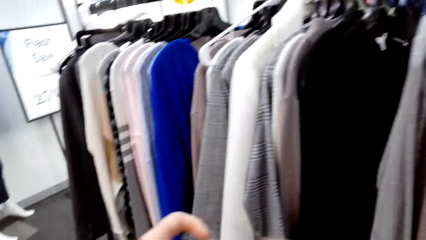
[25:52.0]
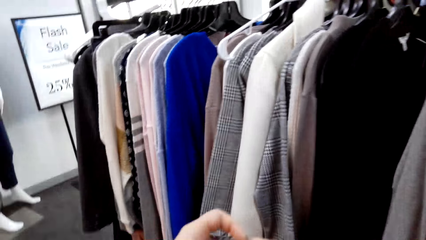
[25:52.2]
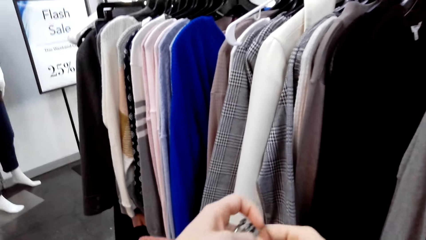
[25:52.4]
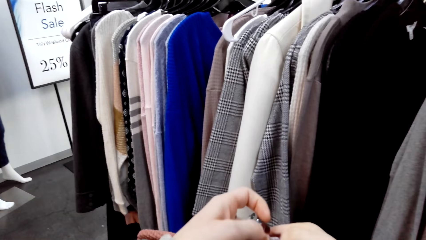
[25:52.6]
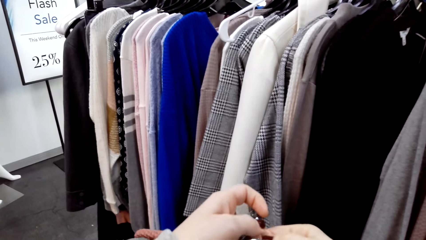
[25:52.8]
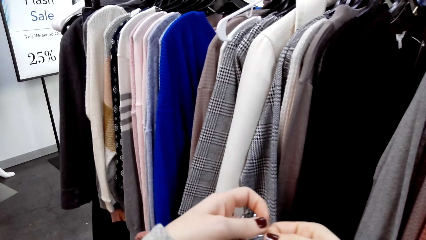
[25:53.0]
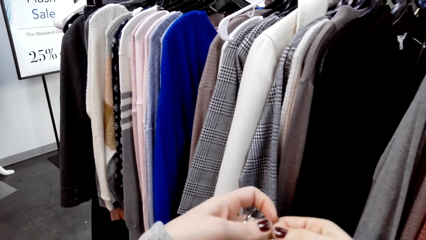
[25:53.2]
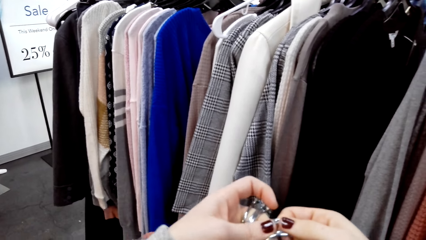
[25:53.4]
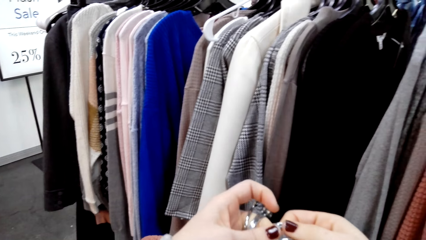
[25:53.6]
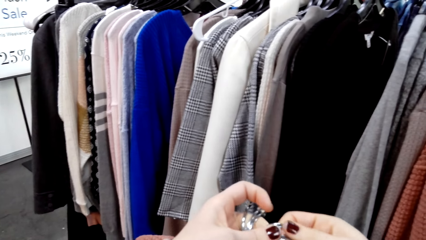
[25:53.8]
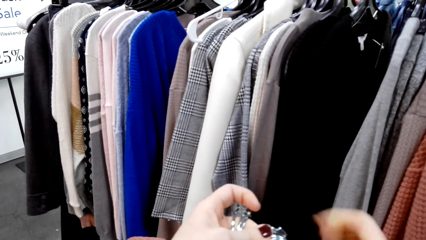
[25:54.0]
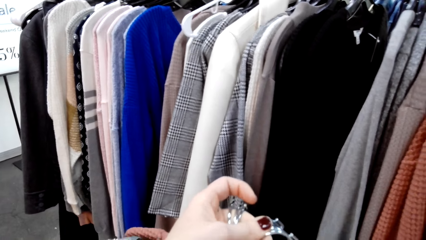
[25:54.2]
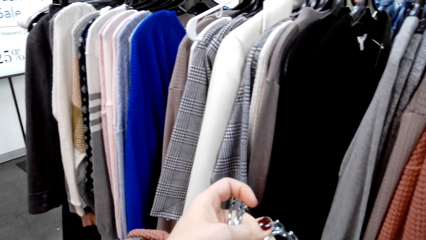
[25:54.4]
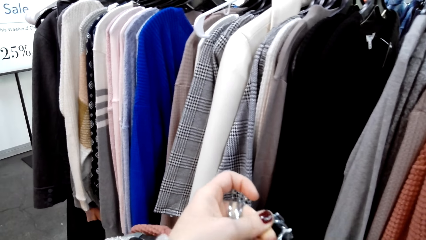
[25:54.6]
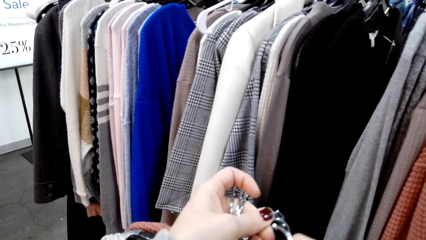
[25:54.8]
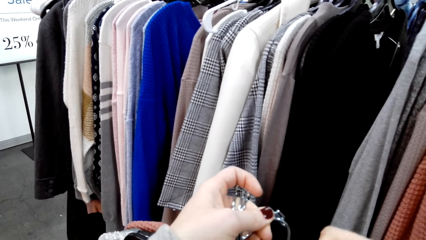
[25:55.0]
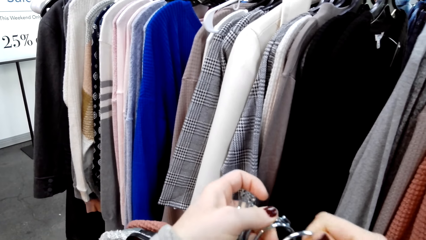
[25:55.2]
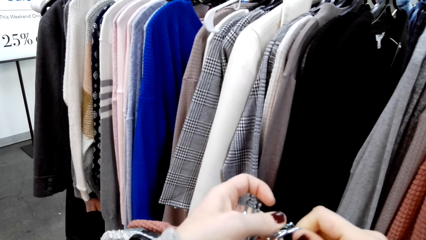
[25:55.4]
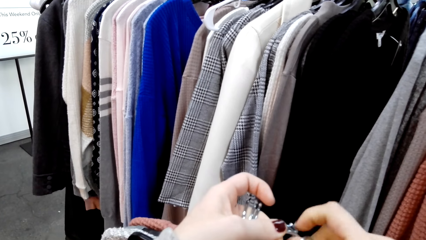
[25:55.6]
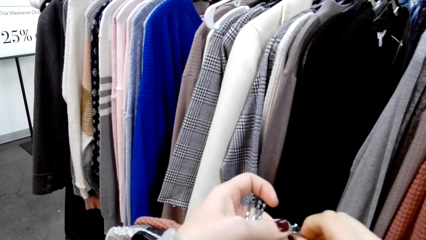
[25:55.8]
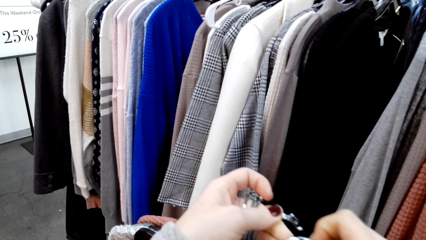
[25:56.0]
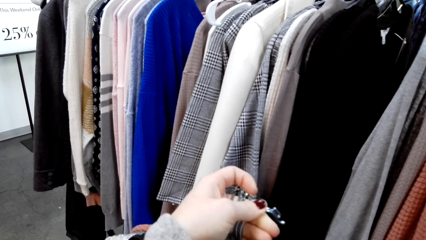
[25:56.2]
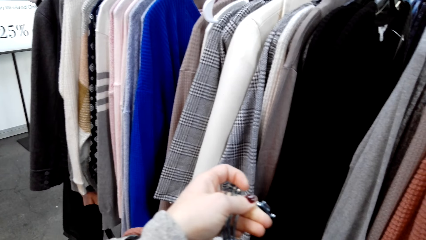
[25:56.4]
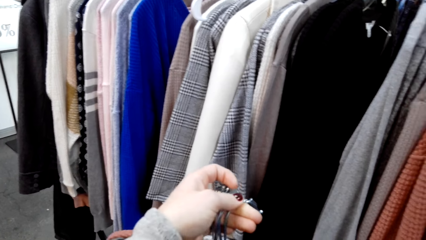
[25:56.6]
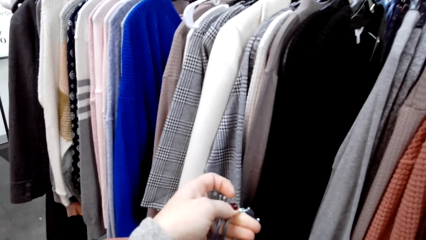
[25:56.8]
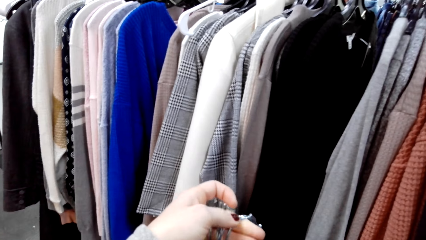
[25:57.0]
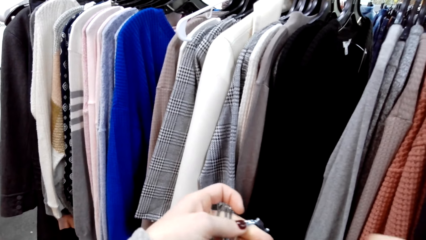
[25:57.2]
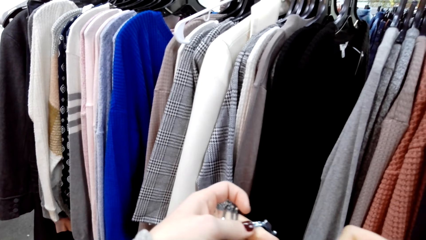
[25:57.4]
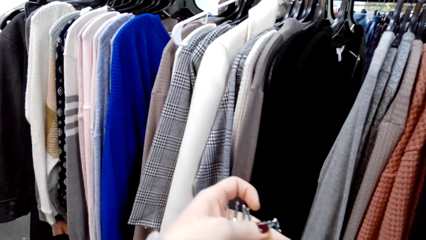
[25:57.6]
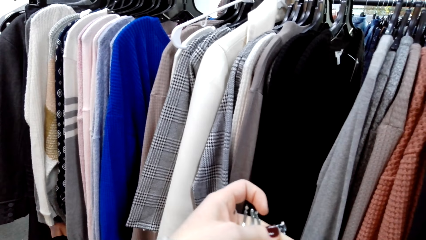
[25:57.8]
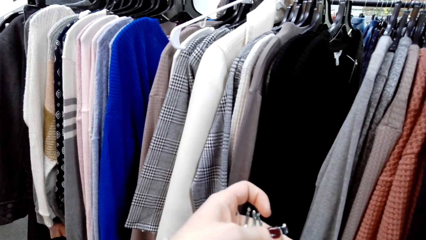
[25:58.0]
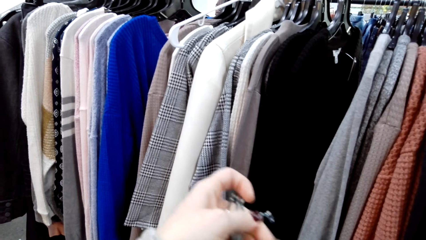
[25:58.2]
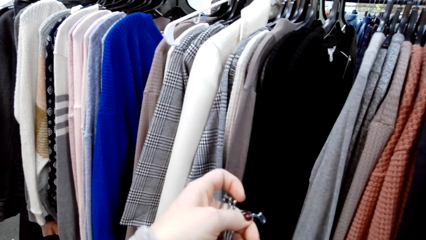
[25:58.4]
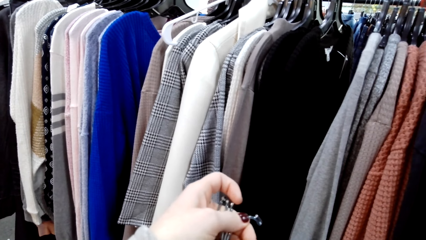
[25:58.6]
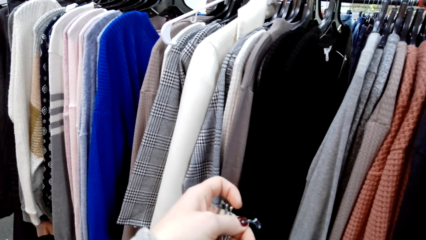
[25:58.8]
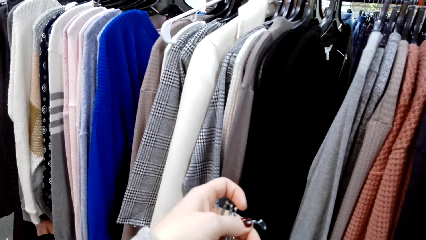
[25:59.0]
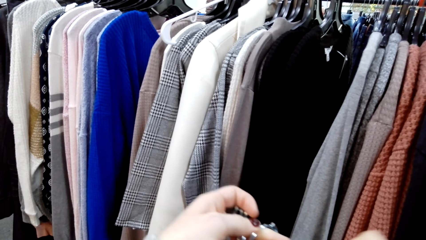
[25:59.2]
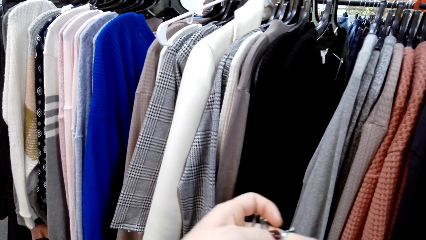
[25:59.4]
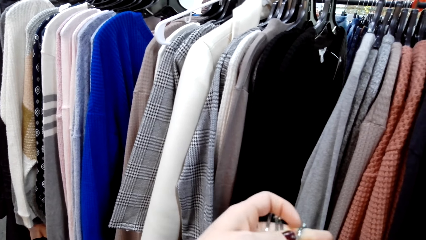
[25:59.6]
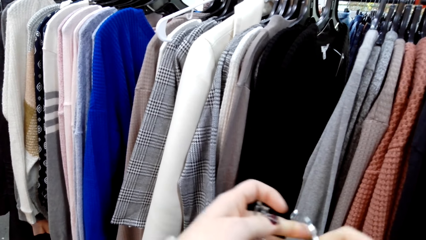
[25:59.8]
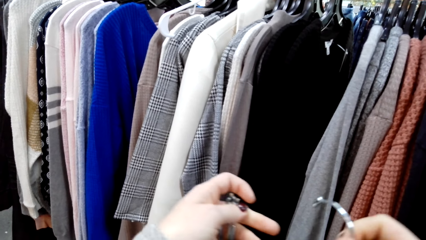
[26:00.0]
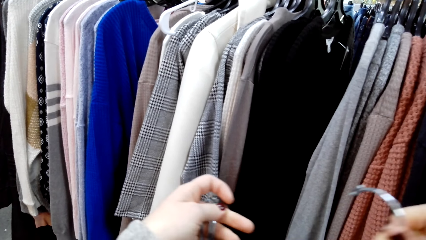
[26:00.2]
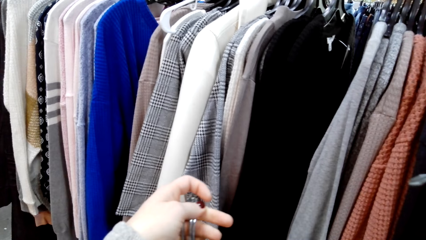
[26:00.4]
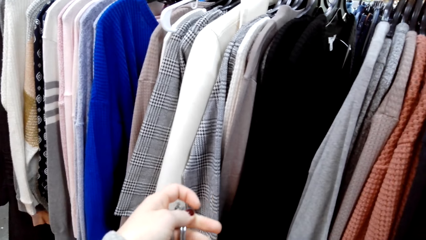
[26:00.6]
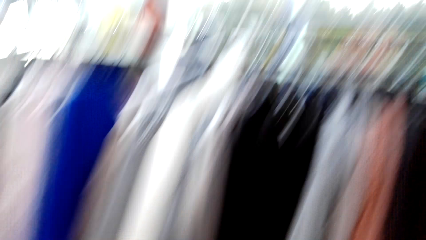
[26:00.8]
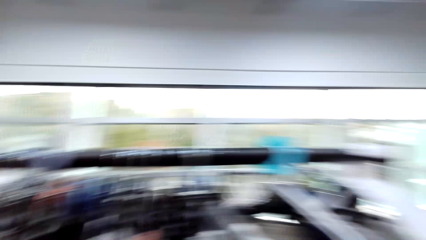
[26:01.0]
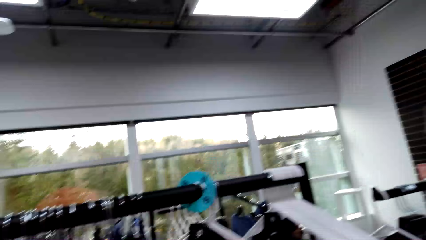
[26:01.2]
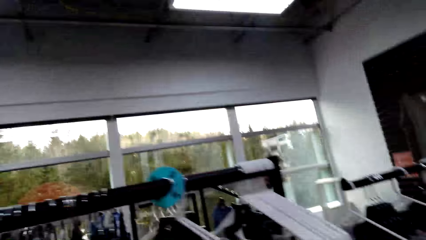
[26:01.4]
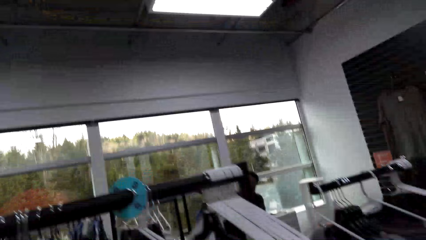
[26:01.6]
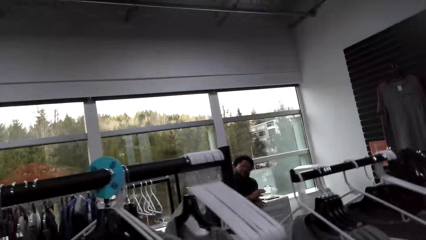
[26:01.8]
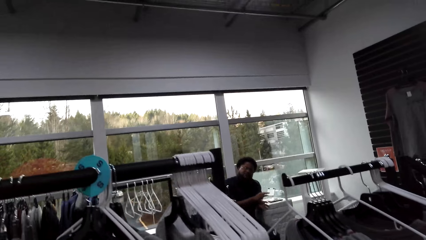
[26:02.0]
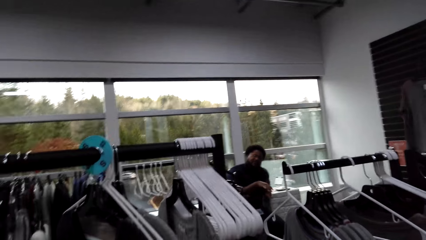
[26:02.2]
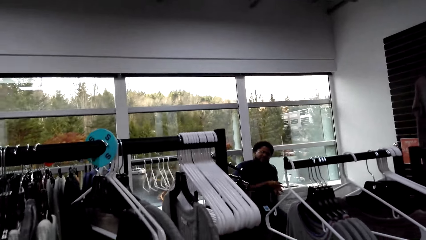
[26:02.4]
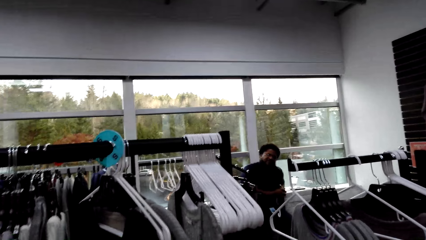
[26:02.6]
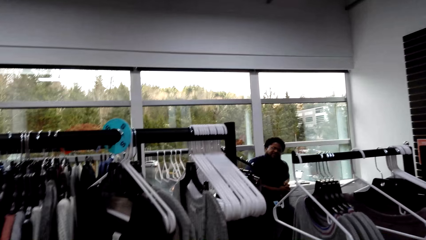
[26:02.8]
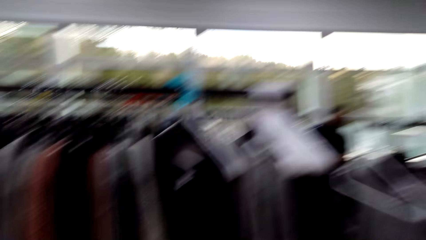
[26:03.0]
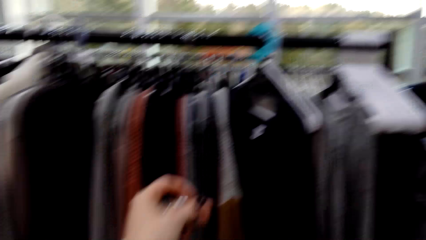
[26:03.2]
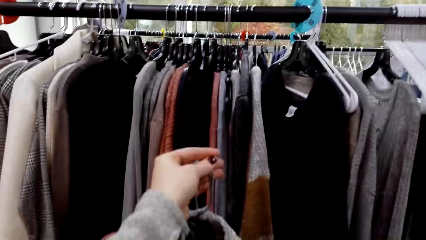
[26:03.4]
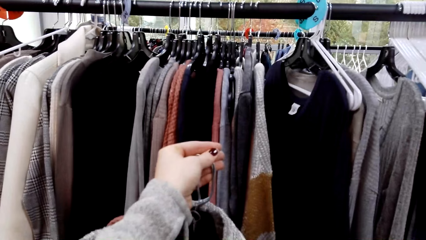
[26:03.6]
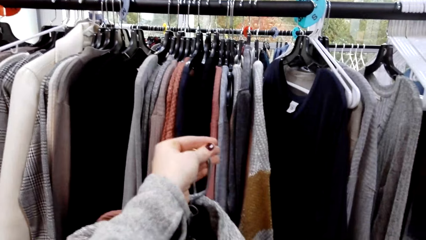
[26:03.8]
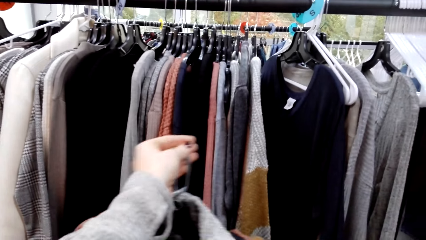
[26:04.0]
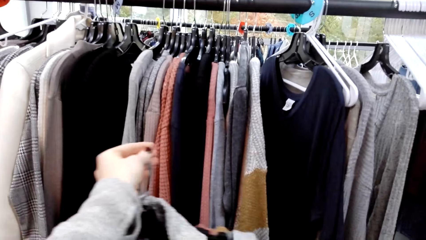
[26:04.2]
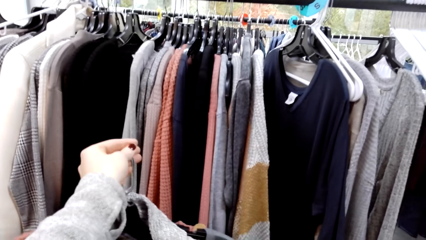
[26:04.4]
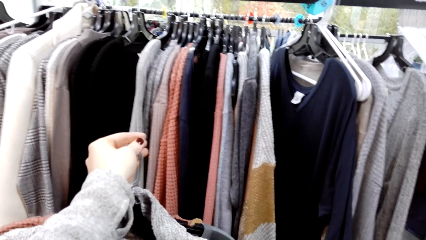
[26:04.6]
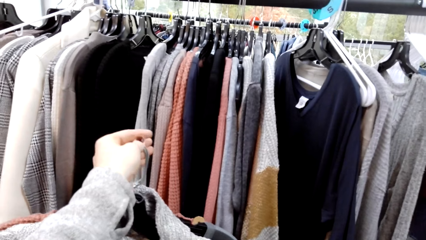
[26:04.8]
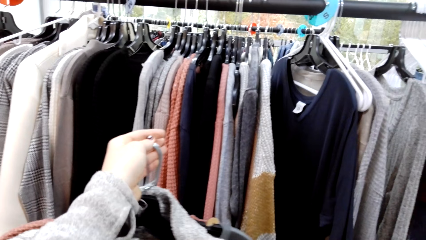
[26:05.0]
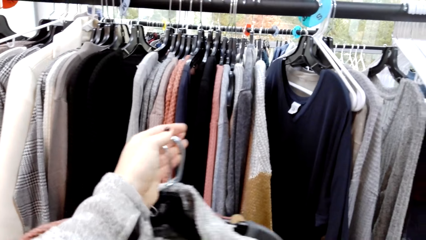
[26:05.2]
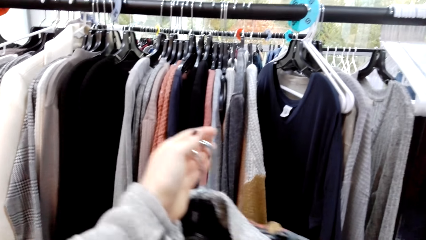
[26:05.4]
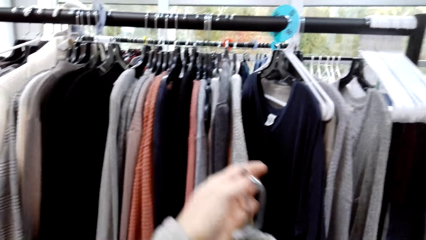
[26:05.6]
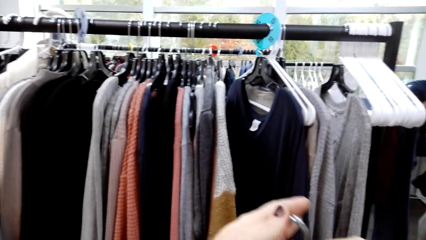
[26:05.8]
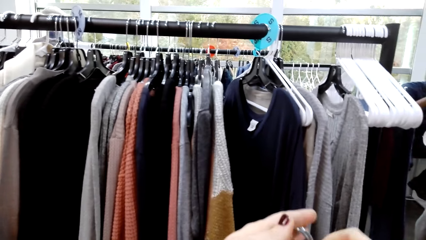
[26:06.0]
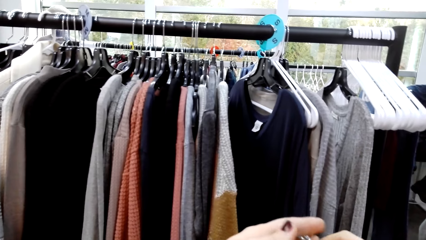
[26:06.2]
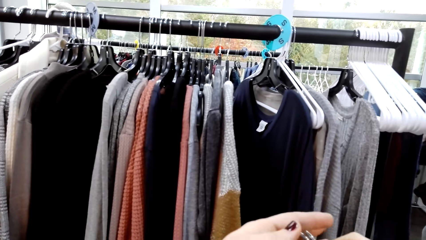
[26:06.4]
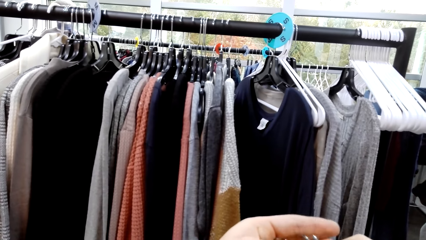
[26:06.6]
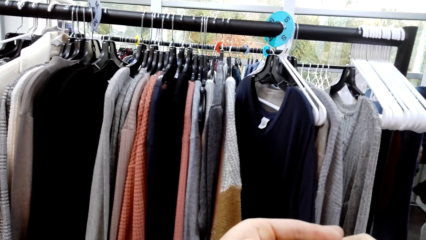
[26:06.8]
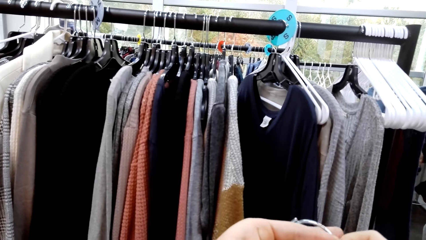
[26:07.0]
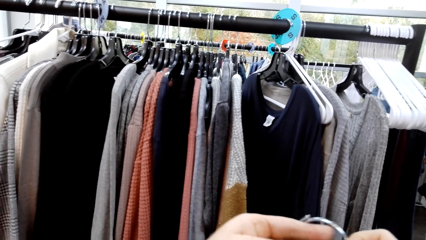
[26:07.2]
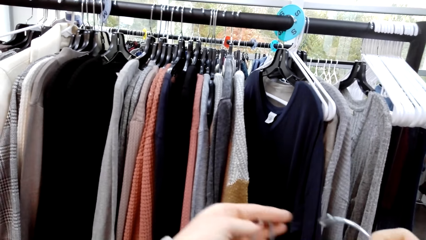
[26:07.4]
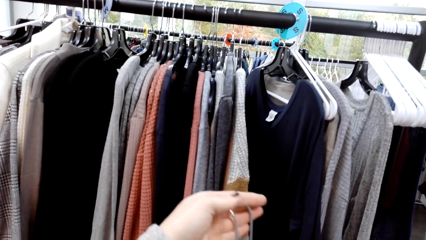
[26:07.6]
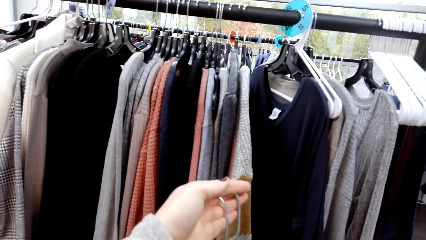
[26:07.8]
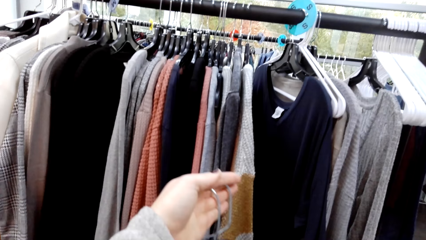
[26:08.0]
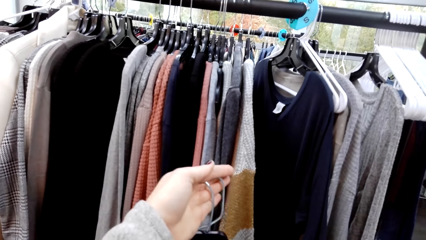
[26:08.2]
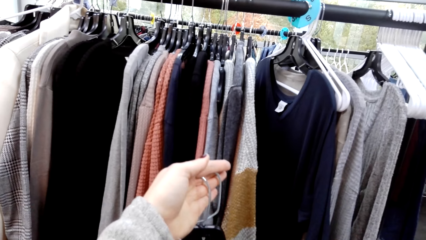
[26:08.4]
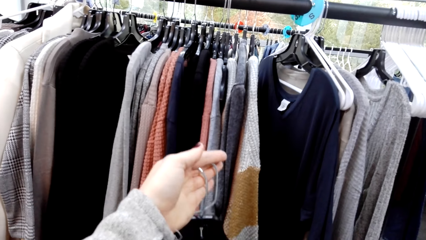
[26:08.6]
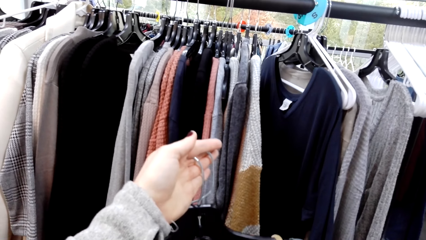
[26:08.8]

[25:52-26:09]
The camera wearer does something. They hold the cloth.
